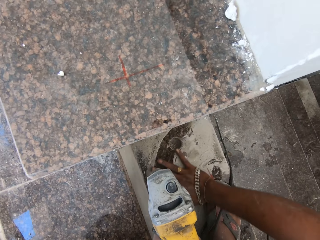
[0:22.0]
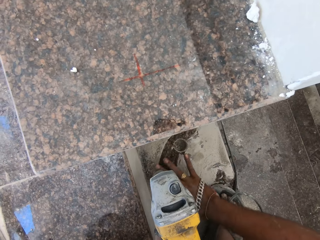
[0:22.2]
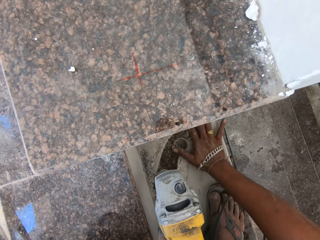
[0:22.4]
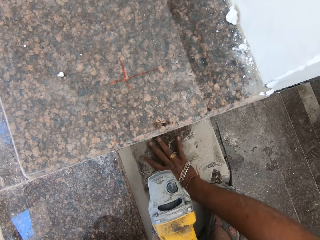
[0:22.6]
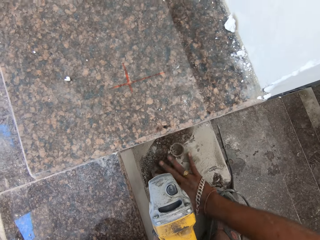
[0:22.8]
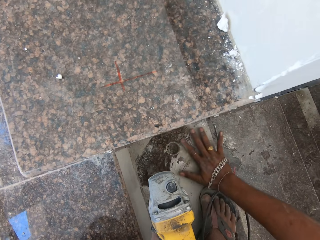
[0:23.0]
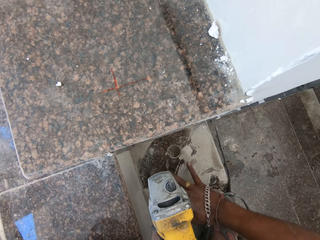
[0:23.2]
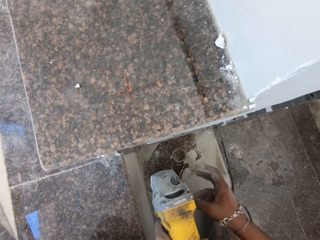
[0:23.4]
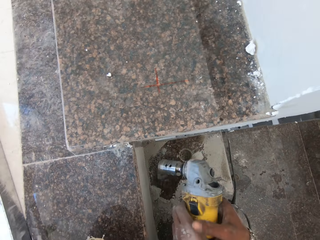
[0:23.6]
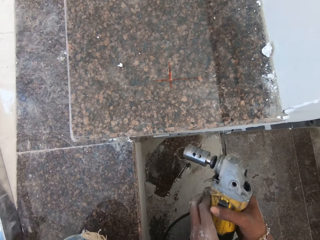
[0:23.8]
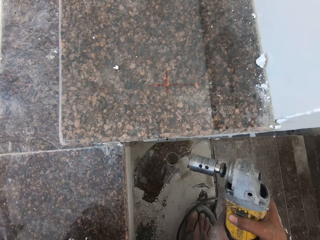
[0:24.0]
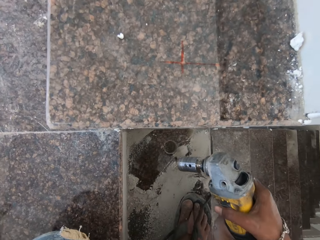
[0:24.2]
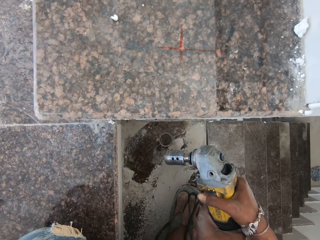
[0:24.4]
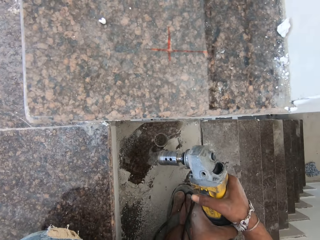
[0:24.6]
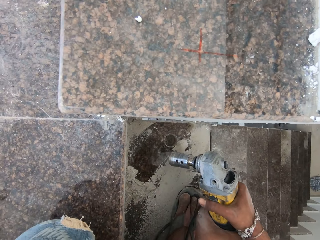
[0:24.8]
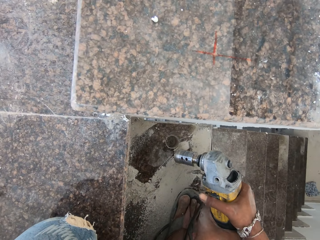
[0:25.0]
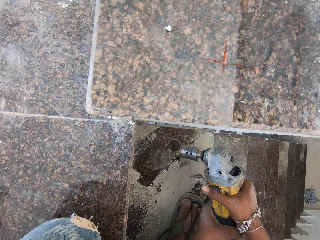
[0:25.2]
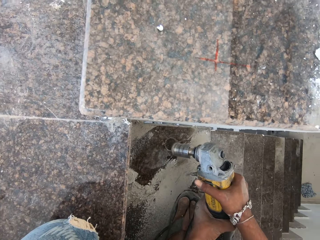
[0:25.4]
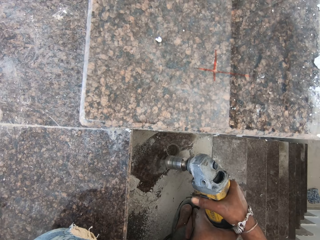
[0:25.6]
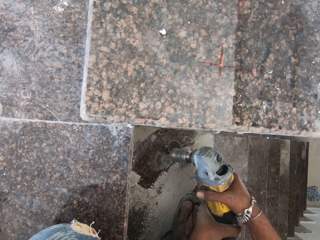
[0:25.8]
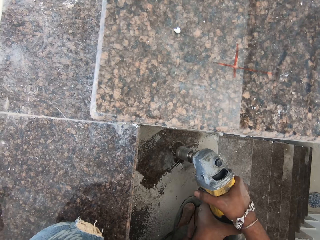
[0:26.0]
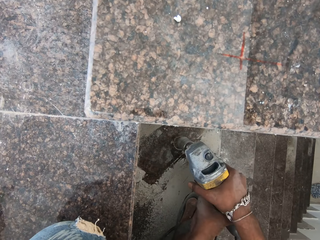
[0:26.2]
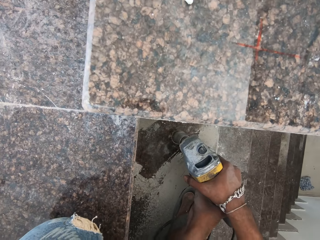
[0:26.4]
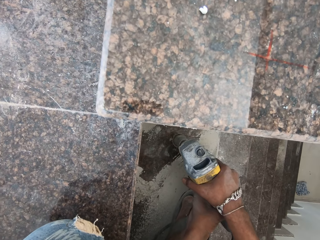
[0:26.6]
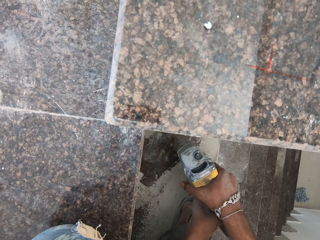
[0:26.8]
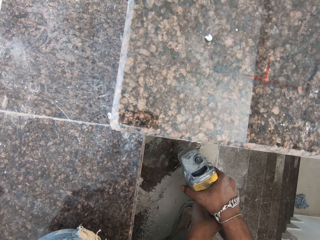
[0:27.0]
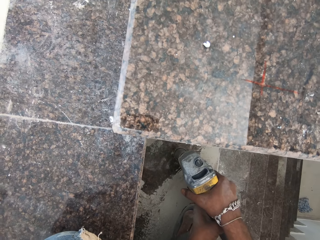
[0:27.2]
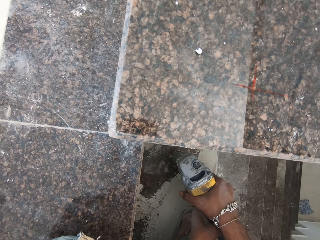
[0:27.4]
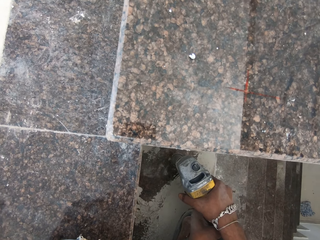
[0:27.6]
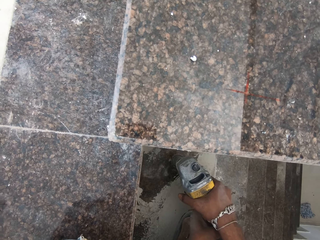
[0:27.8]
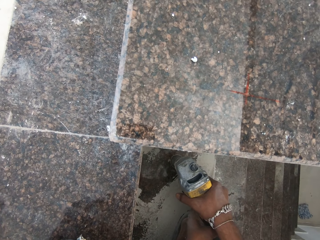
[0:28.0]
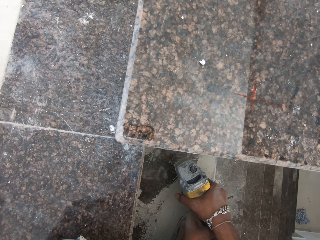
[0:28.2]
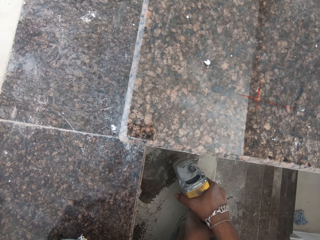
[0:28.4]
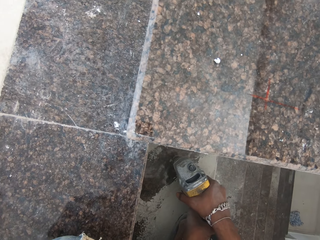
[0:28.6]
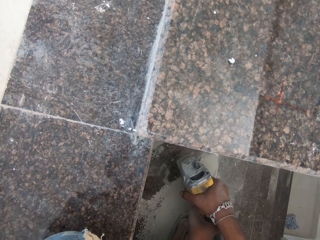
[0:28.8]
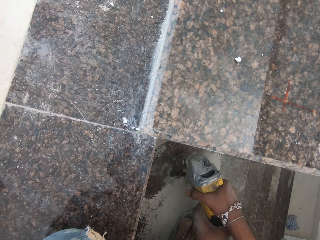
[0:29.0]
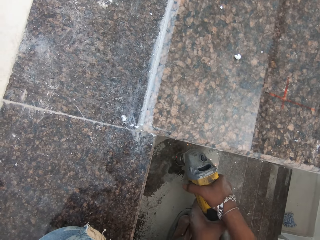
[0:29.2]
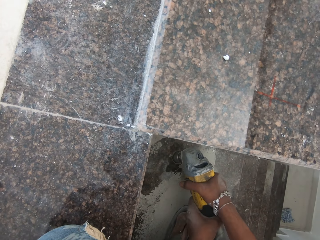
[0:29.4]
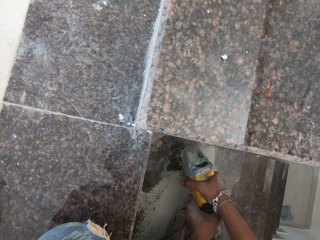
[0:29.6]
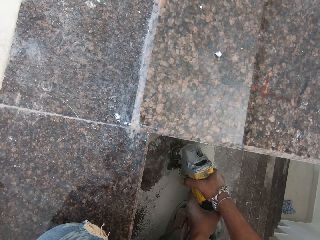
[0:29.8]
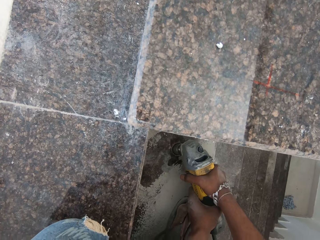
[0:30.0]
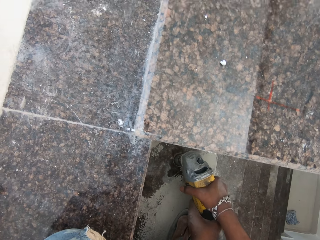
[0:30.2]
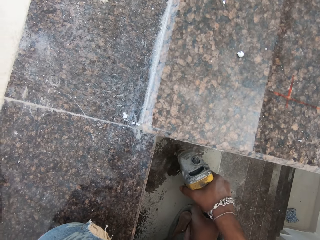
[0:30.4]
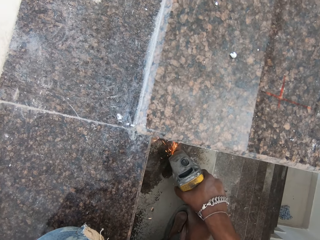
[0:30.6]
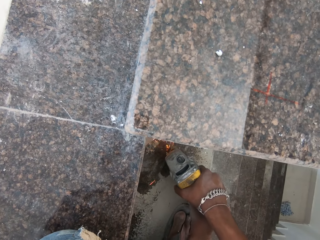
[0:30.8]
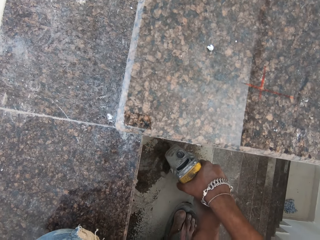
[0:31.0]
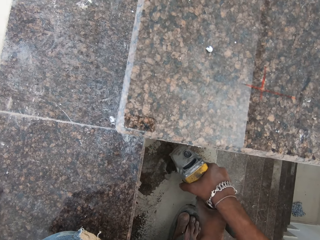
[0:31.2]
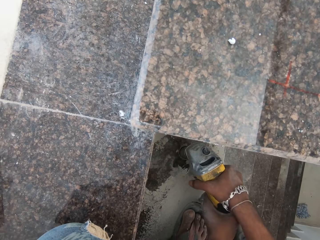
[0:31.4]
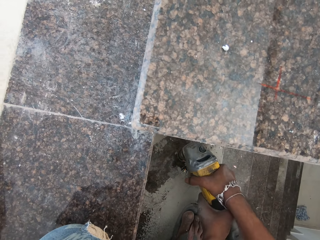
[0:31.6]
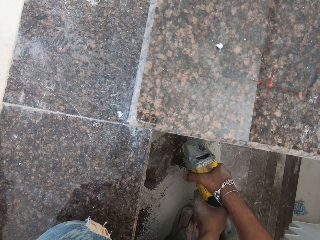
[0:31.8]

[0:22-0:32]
The camera wearer moves soil on the floor. He holds the tile driller with both hands. He turns on the tile driller with his right hand. He drills the stairway with the tile driller in his hands.

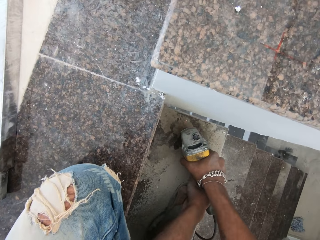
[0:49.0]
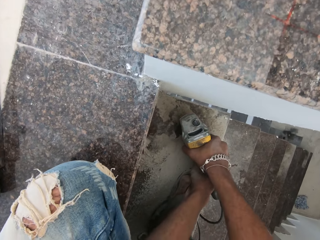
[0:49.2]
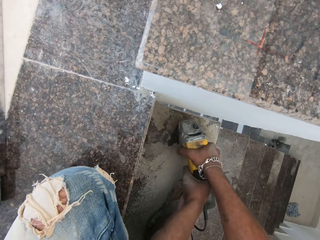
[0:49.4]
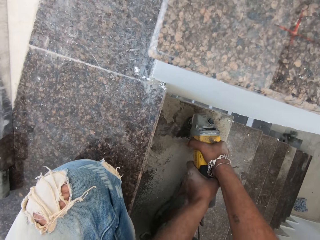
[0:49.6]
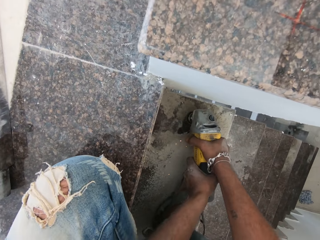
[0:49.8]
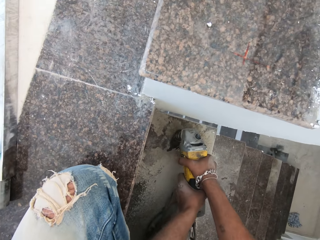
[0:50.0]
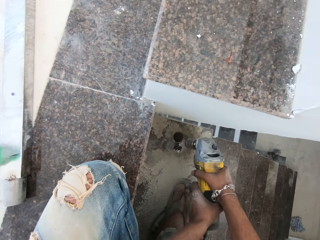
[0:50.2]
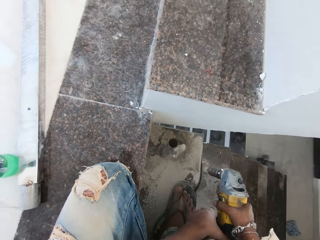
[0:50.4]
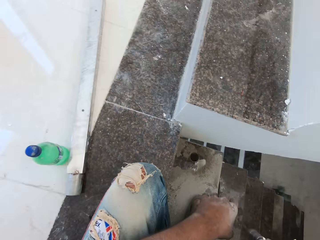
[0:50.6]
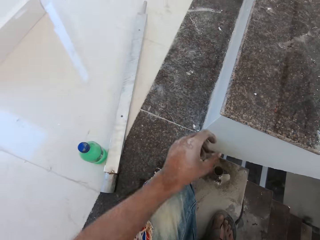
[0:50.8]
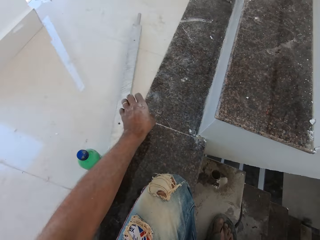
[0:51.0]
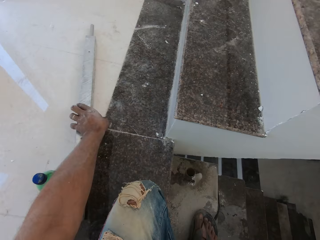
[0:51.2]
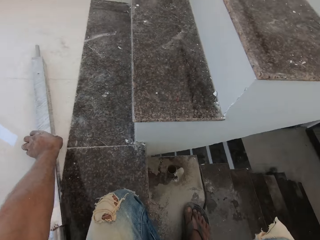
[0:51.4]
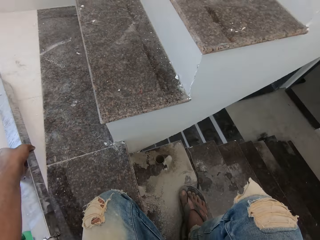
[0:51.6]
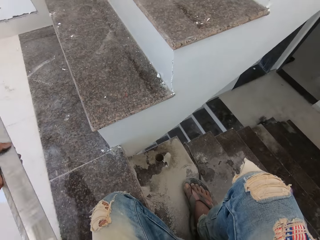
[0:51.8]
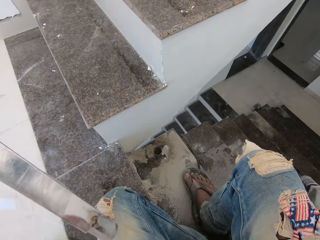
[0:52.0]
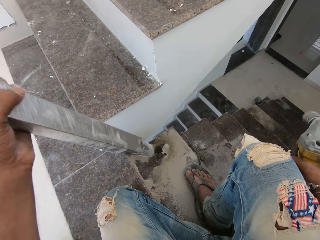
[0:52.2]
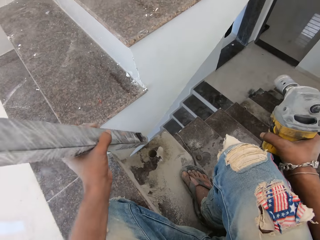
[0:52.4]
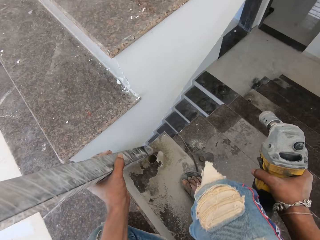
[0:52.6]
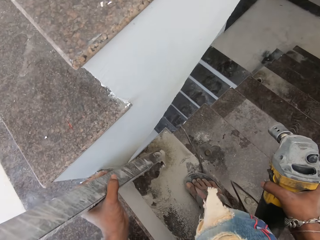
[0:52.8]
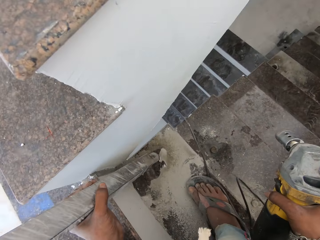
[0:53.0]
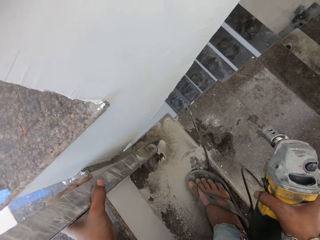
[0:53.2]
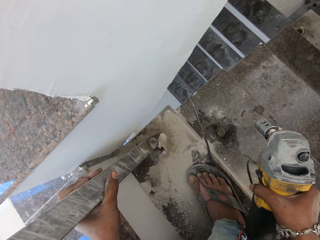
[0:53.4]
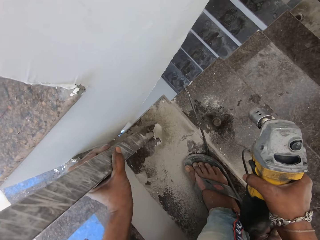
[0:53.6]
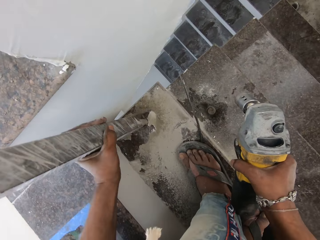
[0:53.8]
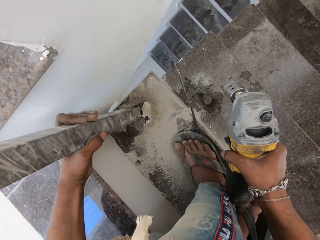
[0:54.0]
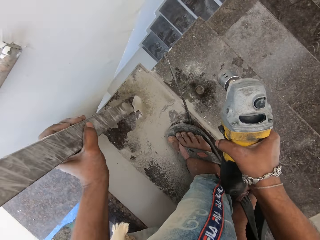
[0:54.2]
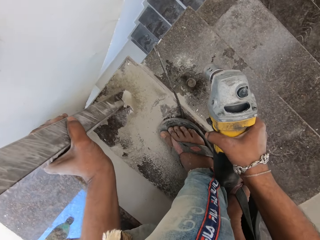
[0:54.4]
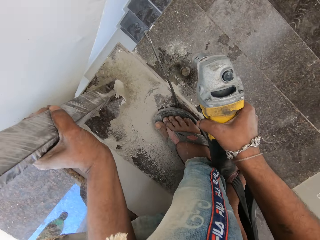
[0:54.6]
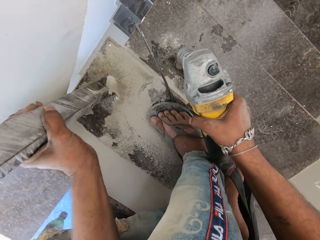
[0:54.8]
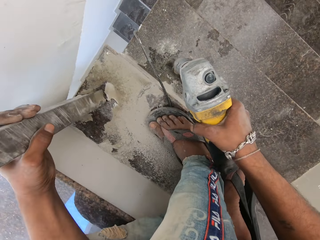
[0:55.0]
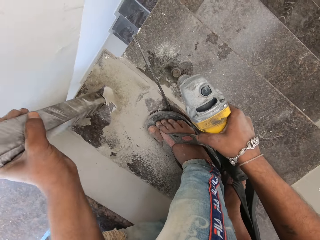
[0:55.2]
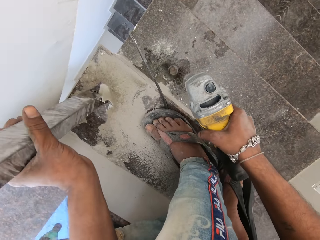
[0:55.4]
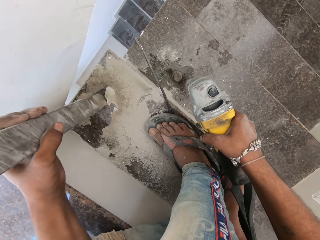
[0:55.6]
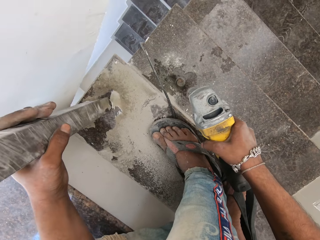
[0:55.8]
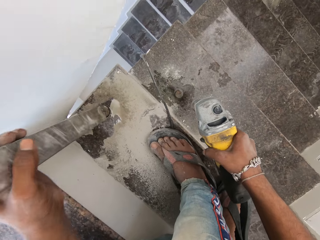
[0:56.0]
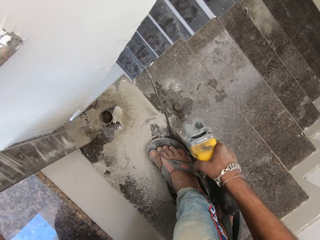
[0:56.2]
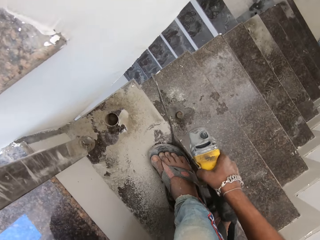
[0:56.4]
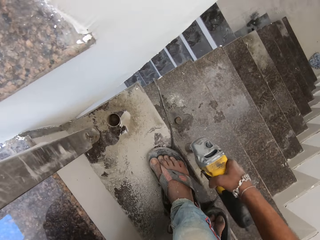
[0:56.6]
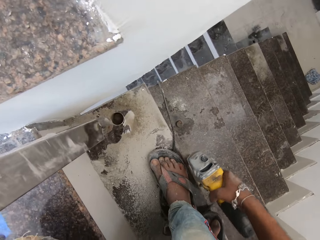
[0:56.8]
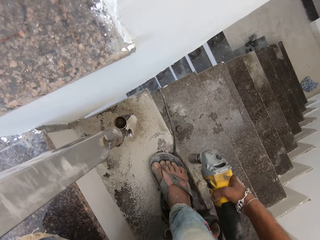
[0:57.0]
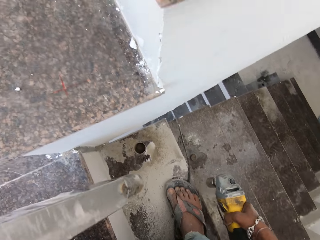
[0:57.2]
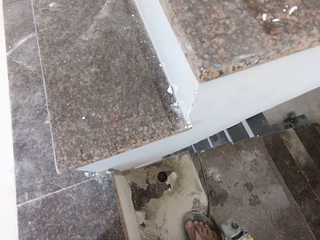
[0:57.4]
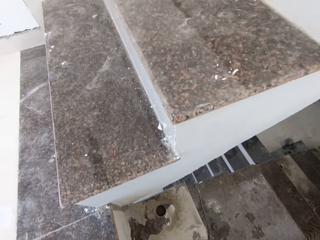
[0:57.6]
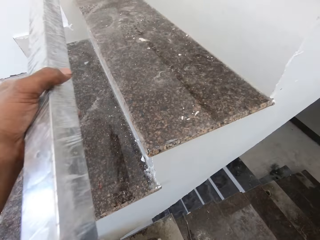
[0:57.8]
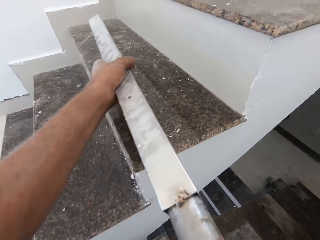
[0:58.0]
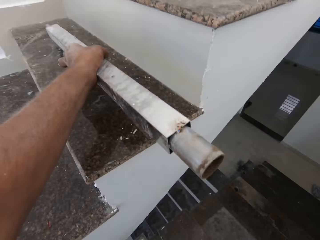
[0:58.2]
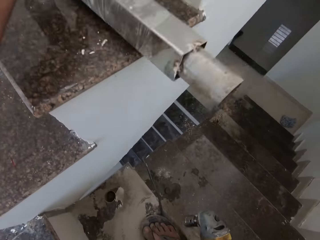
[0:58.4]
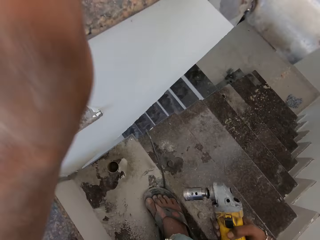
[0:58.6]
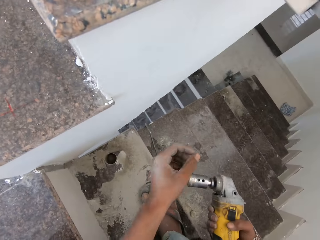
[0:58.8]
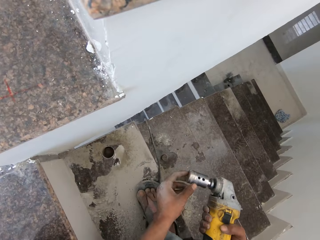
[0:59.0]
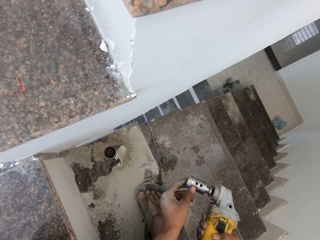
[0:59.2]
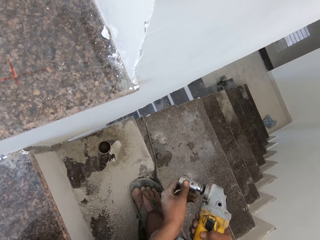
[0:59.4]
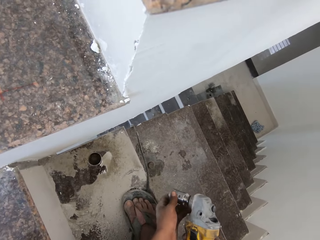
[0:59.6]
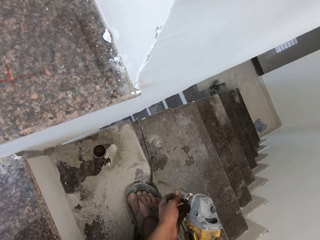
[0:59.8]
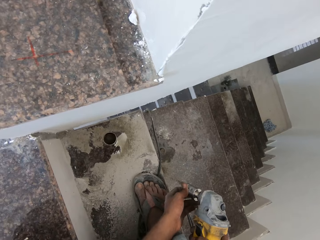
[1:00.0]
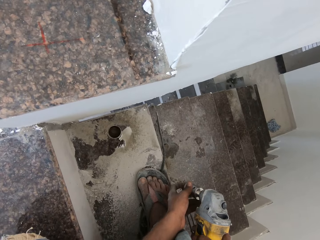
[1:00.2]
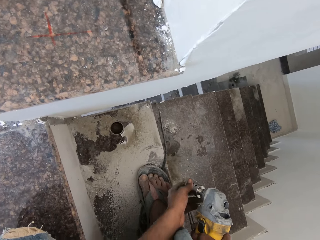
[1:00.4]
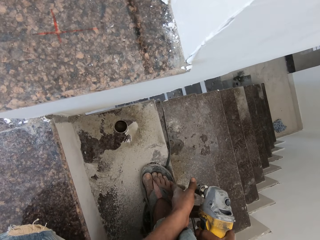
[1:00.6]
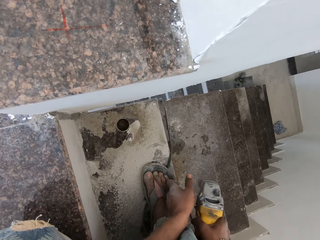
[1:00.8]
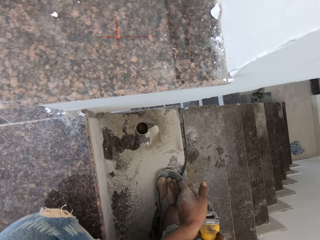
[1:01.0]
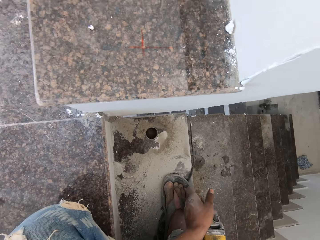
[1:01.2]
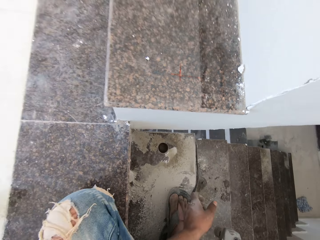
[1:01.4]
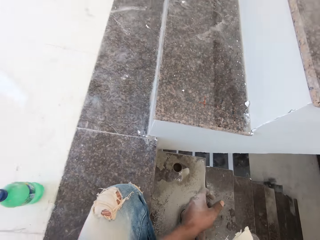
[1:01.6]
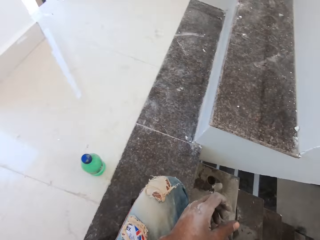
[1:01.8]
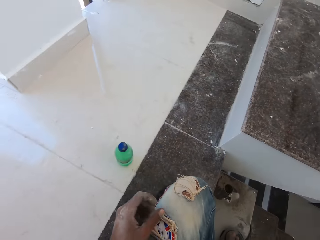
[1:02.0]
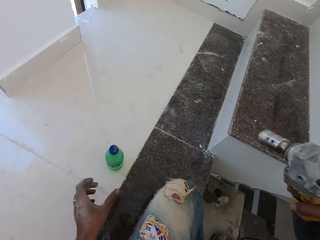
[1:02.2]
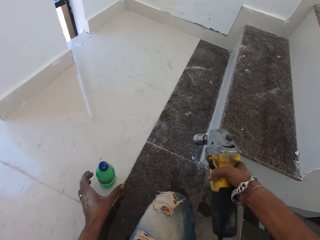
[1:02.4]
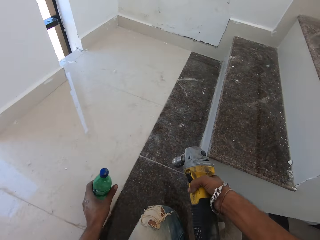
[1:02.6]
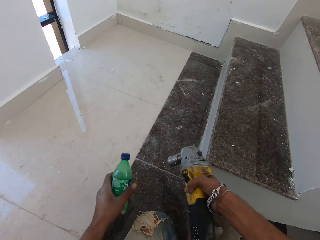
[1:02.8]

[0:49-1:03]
The camera wearer picks a baluster from the stairway with his left hand. He puts the baluster into a hole in the stairway with his left hand. He brings out the baluster from the hole in the stairway with his left hand. He hits the stairway with the tile driller in his right hand. He drops the baluster on the stairway with his left hand. He removes some sand from the tile driller drill bit with his left hand. He hits the stairway with the tile driller in his right hand.
